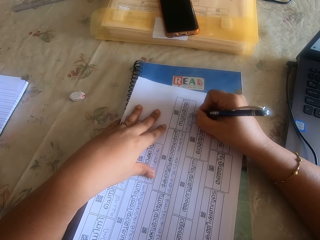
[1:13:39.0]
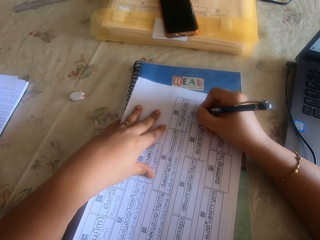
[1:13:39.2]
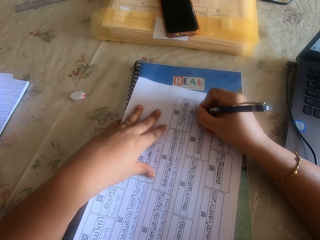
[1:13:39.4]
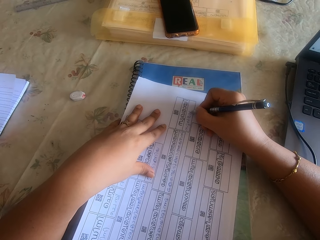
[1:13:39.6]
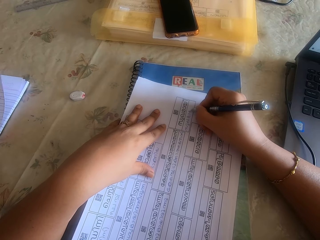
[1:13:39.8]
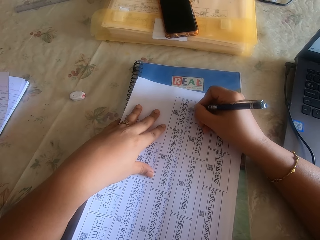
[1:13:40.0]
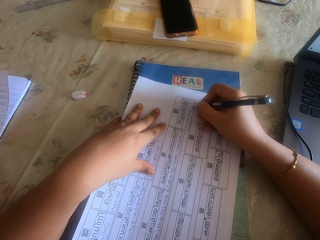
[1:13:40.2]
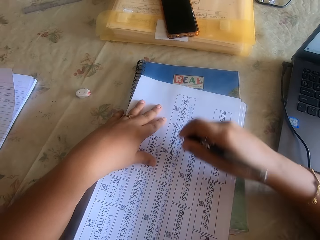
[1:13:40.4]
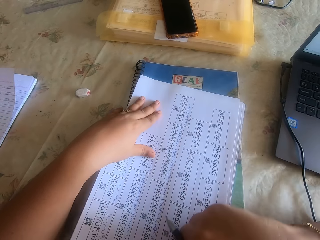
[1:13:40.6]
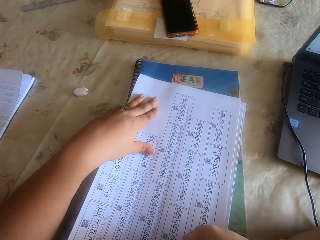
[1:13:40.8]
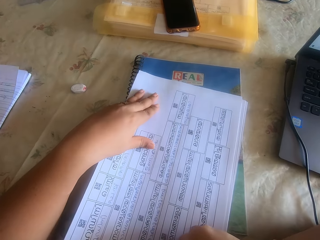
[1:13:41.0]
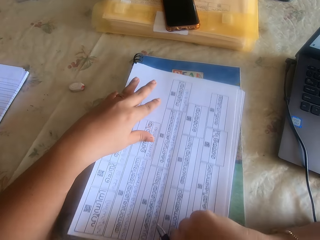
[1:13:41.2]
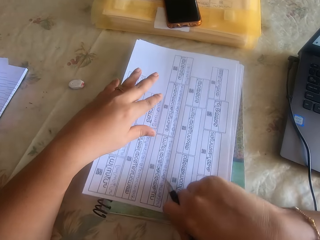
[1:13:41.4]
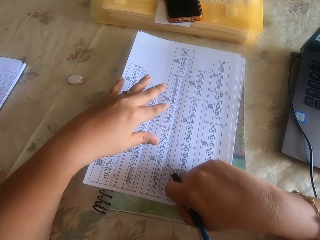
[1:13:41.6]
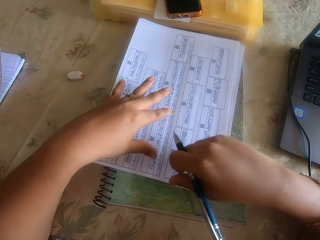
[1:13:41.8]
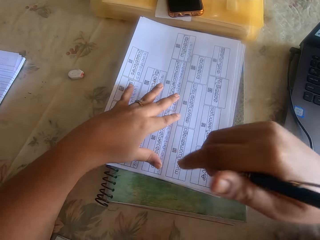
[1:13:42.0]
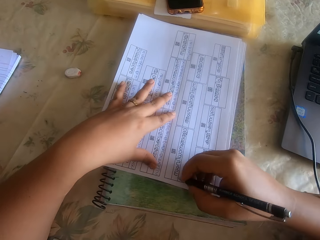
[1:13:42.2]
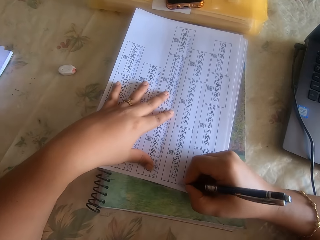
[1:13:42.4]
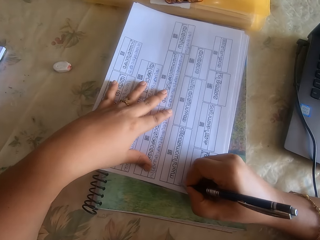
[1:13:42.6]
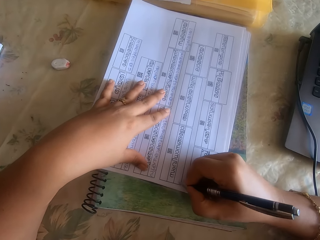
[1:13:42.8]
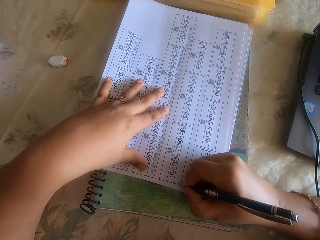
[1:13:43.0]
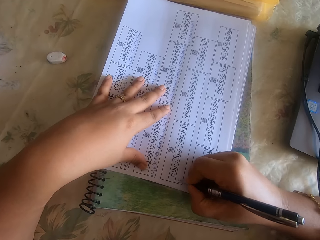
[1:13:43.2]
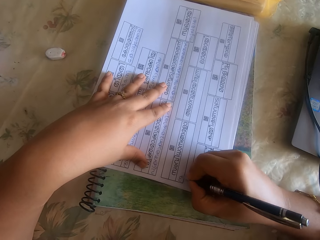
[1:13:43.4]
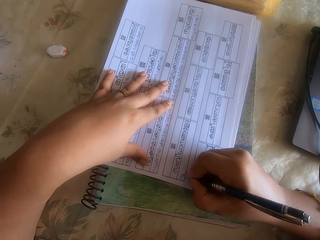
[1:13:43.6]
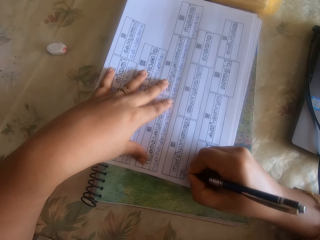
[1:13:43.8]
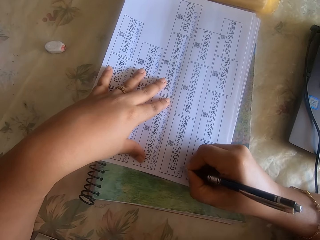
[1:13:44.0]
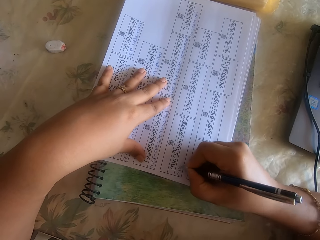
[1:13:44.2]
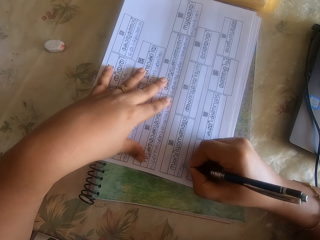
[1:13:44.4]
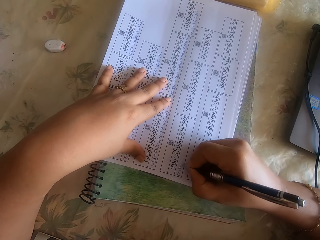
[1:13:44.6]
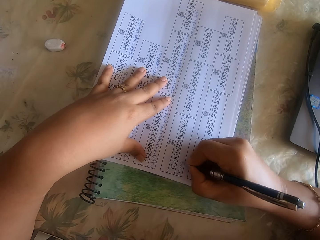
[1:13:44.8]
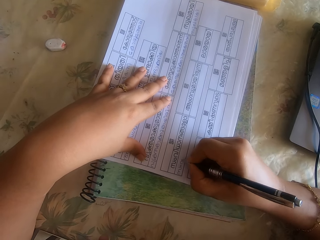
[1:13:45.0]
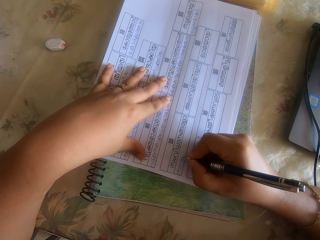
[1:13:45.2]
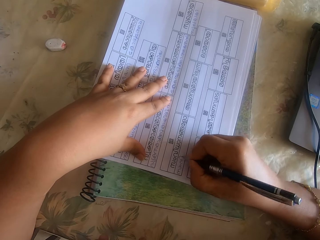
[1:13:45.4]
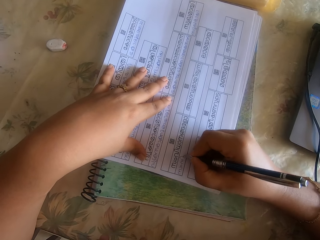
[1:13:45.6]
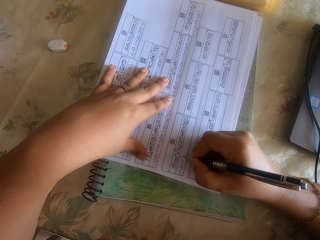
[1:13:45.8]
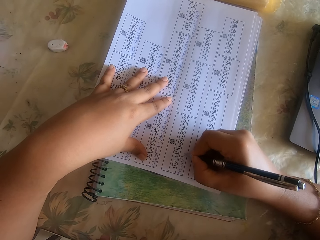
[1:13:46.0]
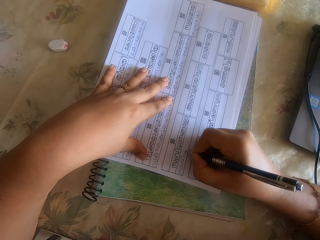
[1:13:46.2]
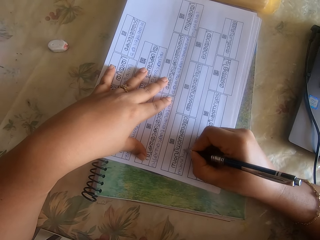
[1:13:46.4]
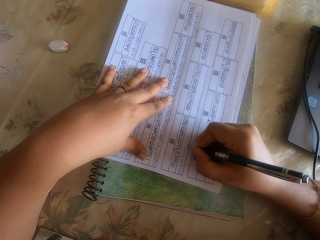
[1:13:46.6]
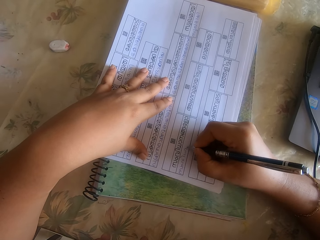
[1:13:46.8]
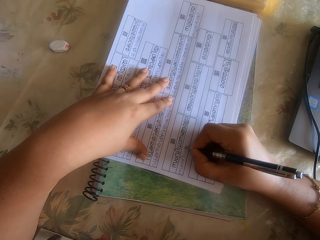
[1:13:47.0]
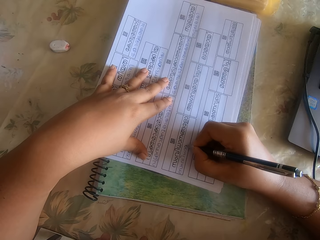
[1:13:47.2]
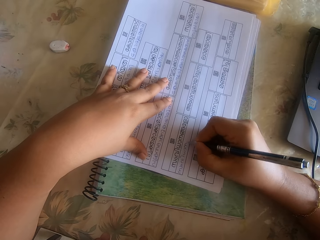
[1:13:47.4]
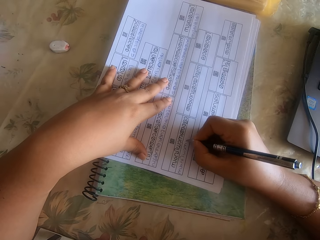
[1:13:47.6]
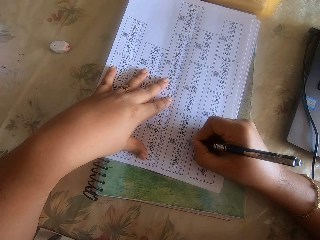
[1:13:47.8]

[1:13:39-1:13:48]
The camera wearer adjusts the papers on the book on the desk with her right hand. She writes on the paper on the desk with the pen in her right hand.

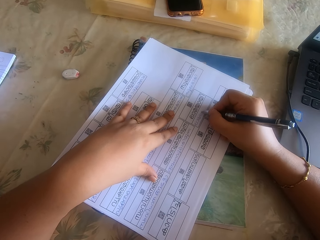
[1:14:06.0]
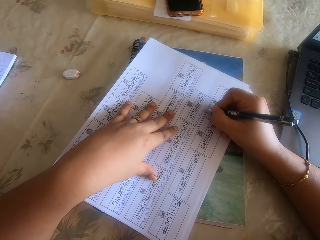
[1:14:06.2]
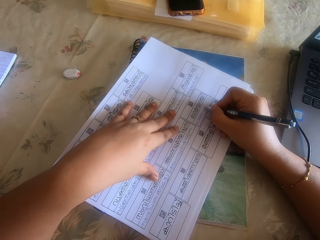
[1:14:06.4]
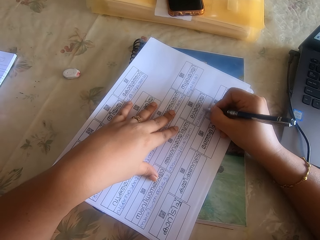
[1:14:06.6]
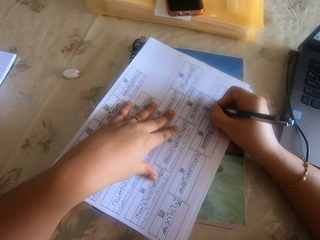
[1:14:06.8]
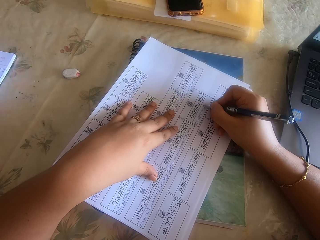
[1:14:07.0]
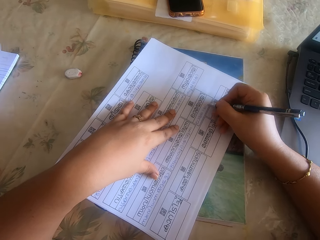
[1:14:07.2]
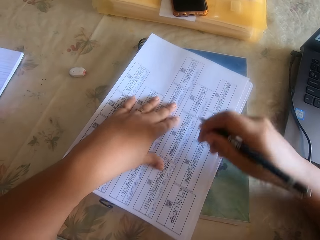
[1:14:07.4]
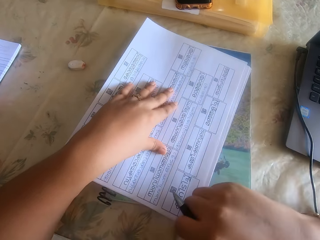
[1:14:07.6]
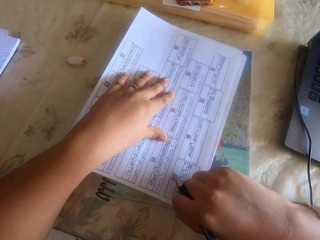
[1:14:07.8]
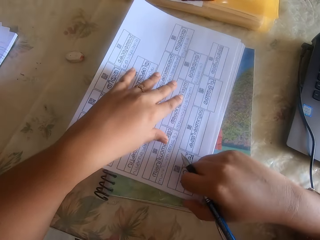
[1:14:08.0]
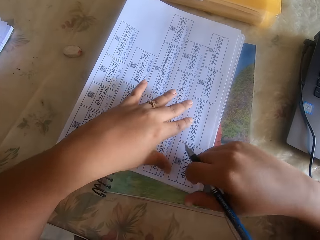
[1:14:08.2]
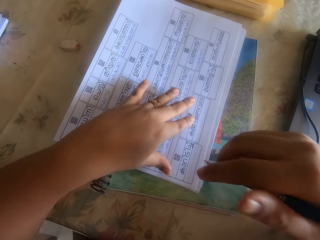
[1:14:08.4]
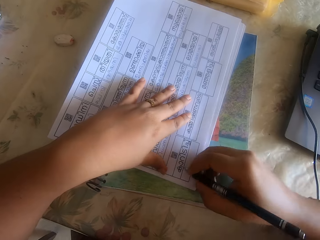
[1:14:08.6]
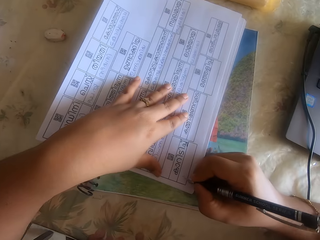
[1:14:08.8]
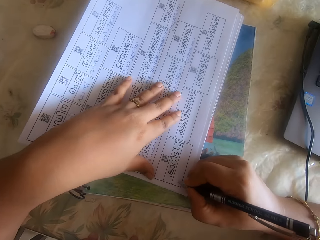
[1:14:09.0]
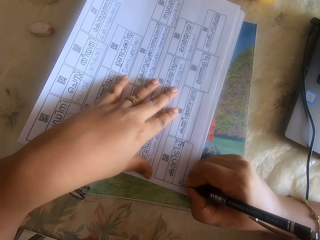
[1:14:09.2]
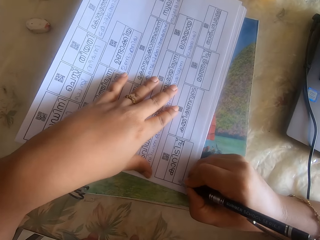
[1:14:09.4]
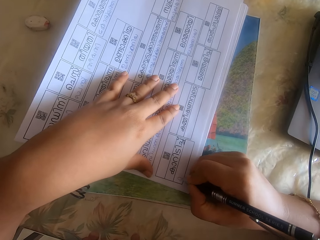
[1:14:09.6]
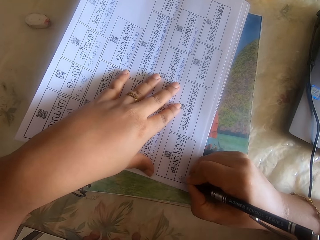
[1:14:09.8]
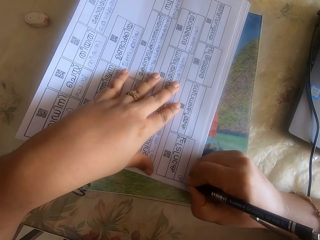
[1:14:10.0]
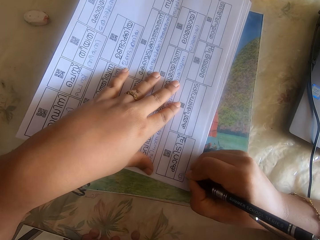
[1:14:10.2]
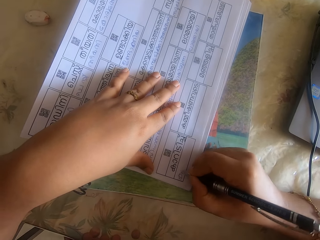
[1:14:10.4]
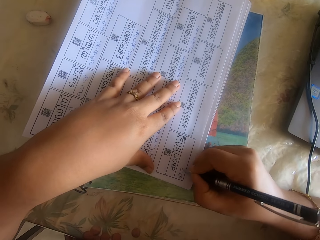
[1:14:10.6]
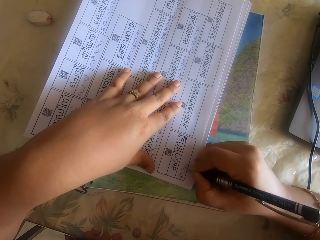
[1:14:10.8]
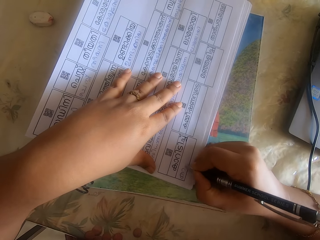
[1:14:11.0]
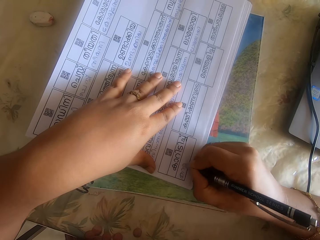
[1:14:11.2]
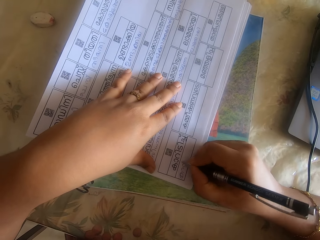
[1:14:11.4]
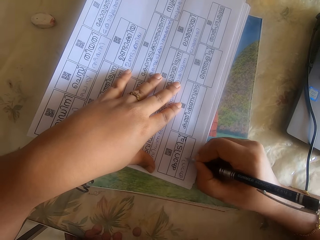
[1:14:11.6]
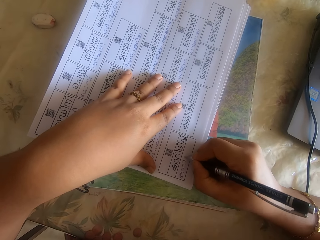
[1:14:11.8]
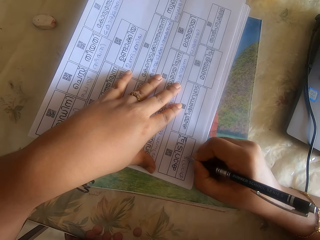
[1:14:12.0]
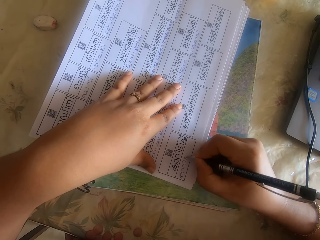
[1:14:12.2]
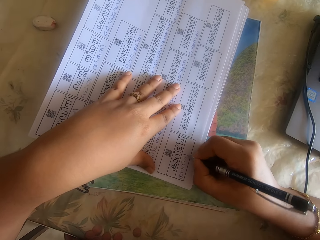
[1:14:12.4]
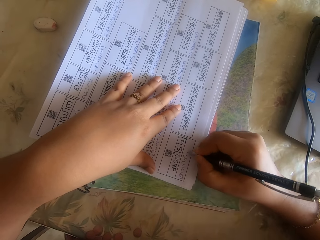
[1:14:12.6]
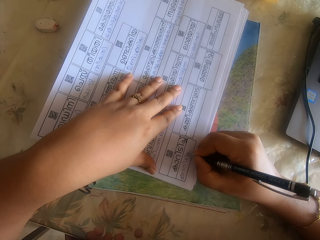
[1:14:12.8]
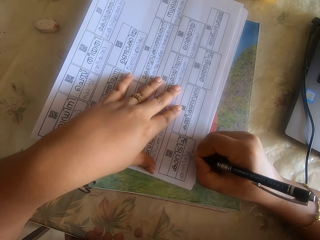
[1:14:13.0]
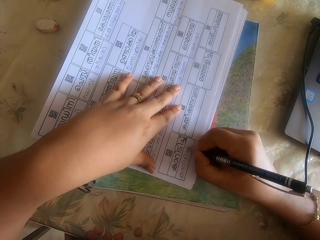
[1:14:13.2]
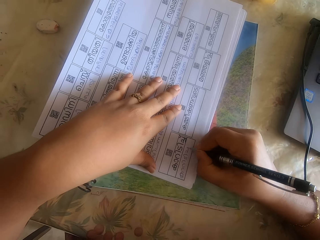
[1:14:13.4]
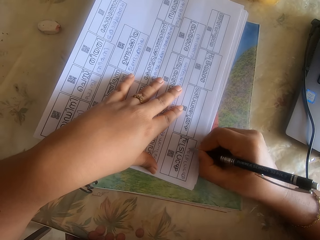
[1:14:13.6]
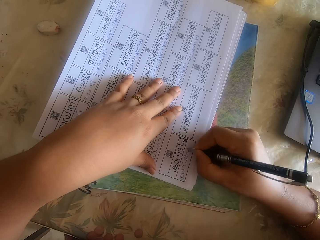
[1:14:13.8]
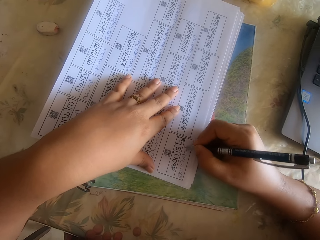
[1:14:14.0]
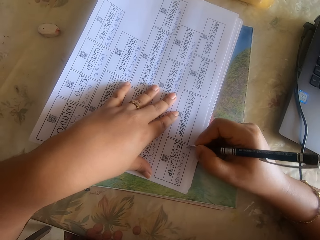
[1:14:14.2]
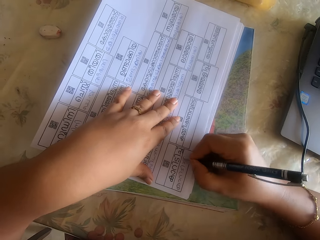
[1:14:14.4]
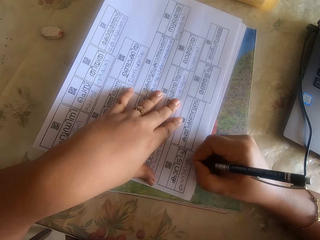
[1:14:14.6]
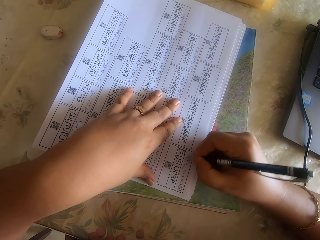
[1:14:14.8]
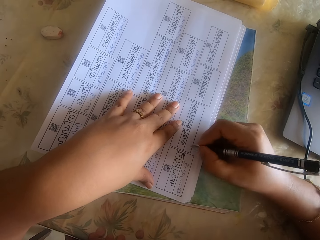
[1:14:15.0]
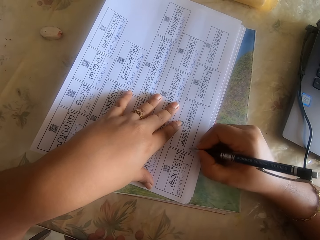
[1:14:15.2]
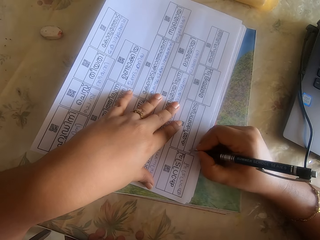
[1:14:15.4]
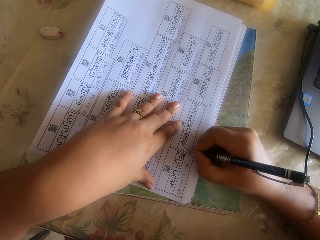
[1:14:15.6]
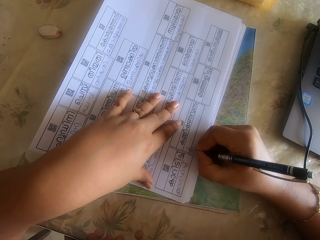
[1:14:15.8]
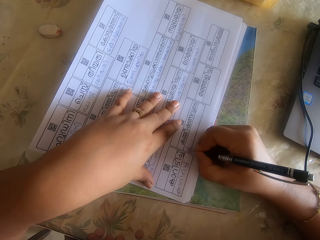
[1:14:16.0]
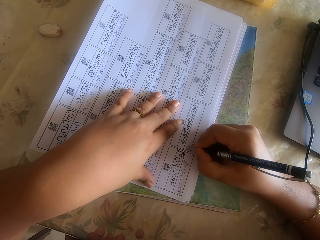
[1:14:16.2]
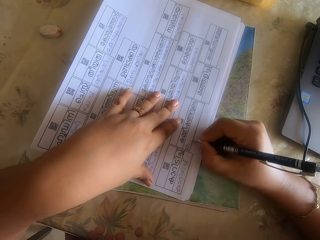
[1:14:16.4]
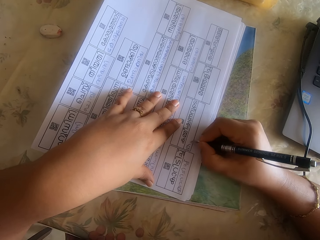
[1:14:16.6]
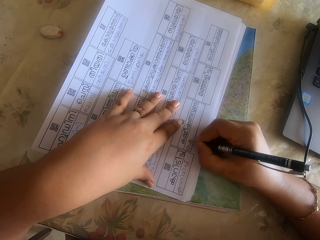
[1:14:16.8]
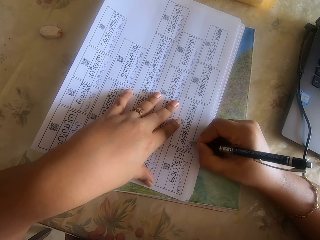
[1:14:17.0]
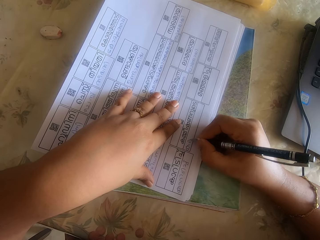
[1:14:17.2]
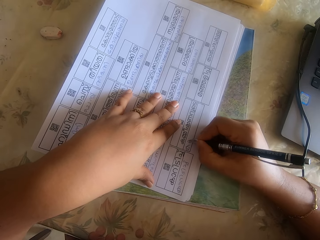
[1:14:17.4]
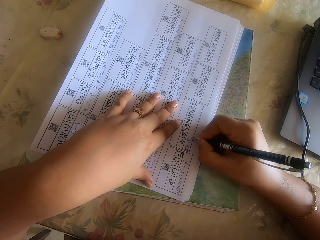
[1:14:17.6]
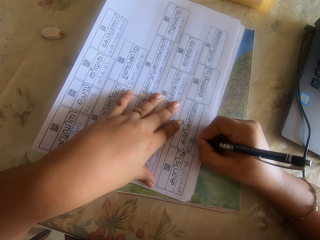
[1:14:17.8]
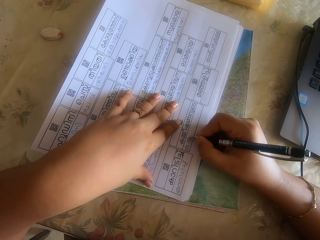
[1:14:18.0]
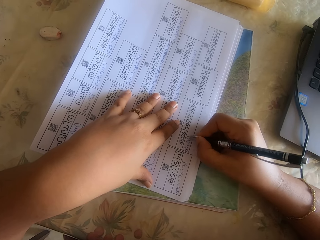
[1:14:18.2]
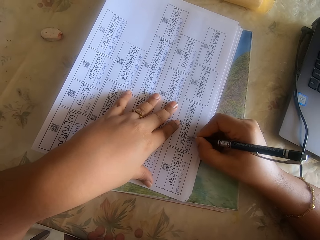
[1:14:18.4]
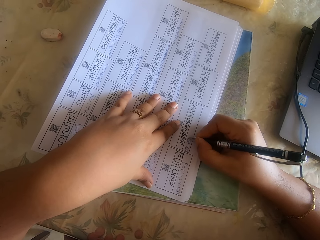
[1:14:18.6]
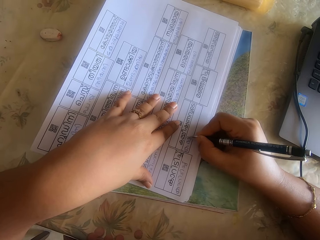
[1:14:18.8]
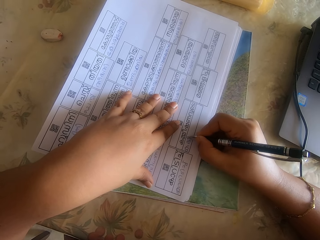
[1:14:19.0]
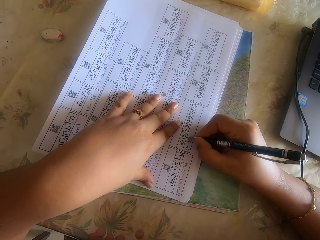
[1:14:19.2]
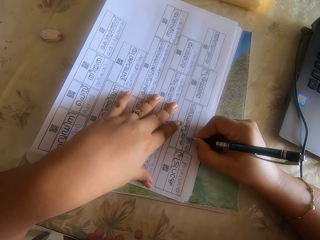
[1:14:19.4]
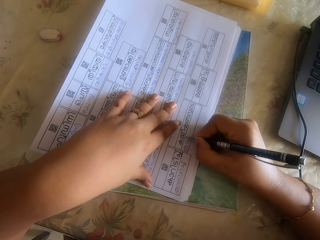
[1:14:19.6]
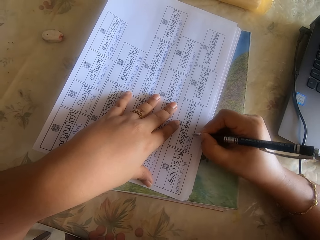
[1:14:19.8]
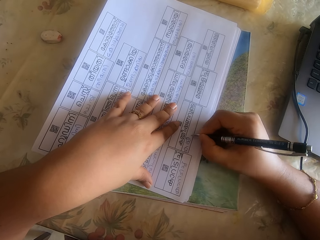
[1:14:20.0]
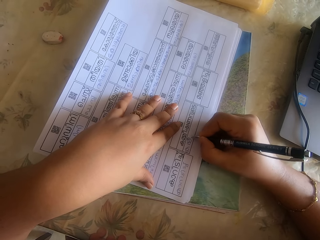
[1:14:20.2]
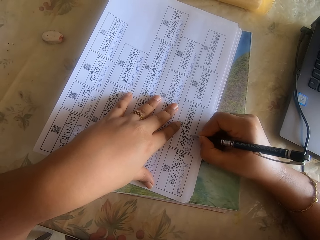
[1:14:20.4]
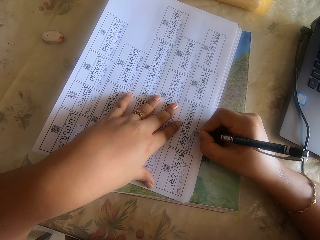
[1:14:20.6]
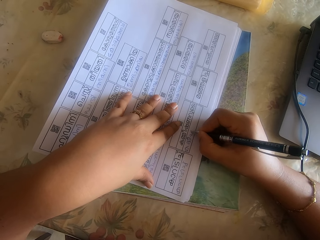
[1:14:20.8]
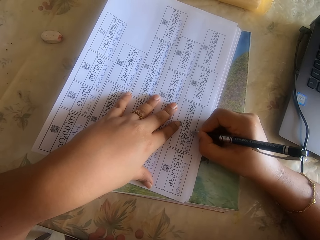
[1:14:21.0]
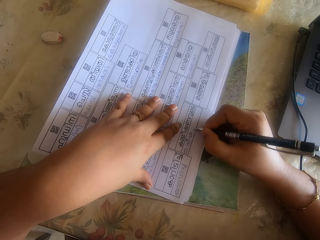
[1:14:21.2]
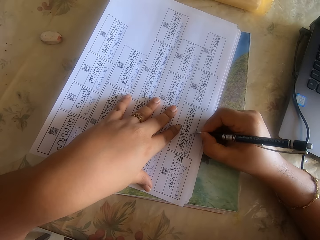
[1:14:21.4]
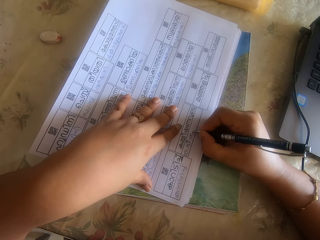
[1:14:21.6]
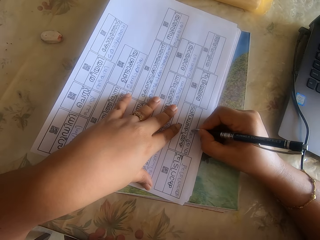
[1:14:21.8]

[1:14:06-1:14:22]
The camera wearer adjusts the papers on the book on the desk with her right hand. She writes on the paper on the desk with the pen in her right hand.
